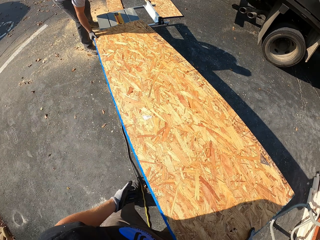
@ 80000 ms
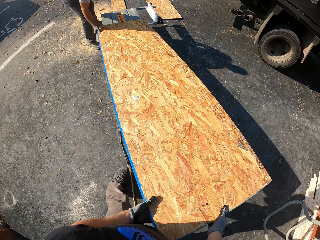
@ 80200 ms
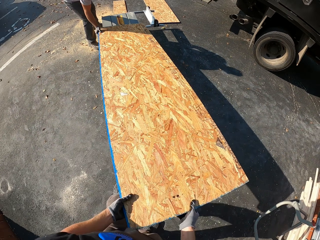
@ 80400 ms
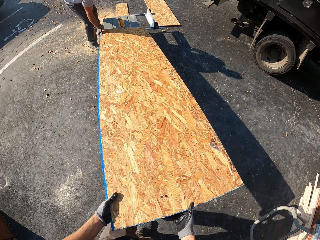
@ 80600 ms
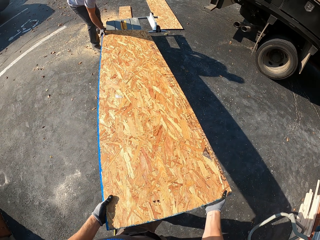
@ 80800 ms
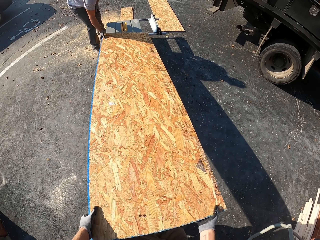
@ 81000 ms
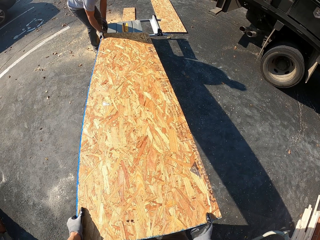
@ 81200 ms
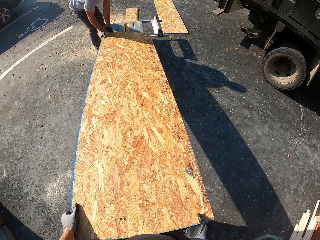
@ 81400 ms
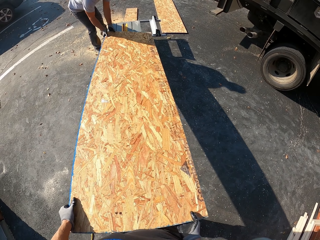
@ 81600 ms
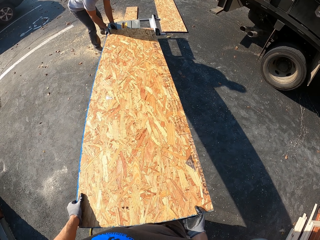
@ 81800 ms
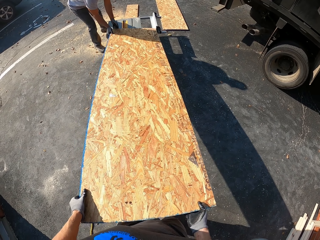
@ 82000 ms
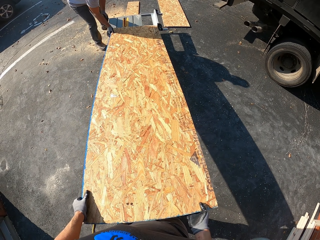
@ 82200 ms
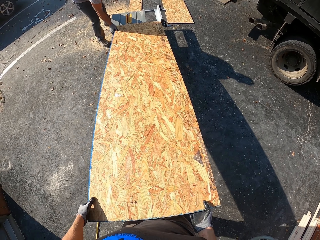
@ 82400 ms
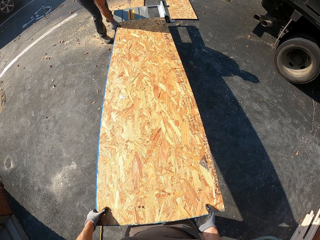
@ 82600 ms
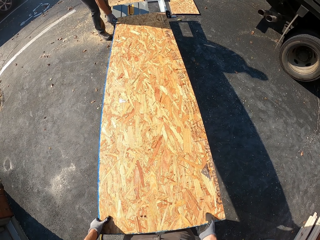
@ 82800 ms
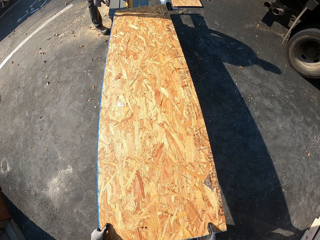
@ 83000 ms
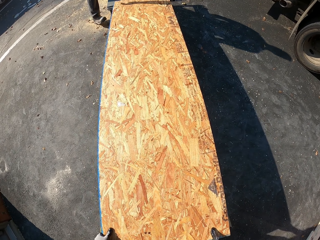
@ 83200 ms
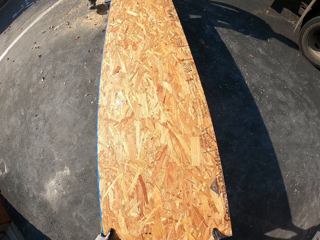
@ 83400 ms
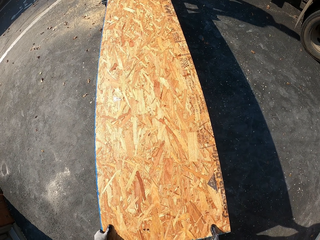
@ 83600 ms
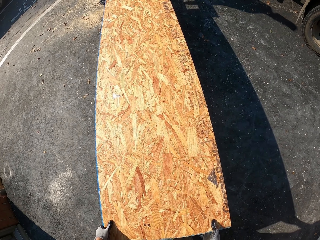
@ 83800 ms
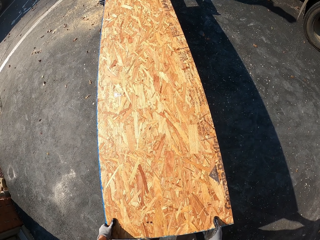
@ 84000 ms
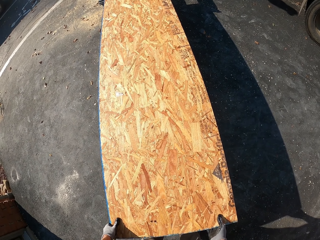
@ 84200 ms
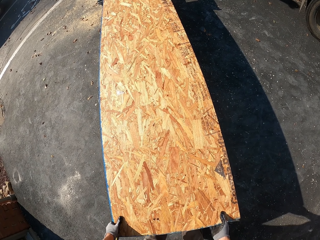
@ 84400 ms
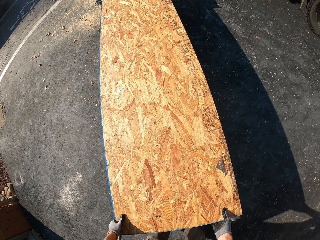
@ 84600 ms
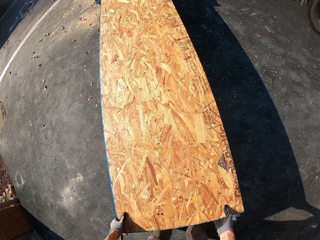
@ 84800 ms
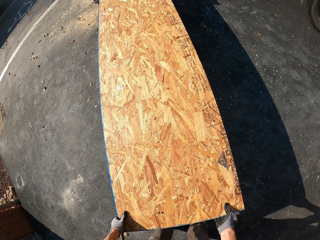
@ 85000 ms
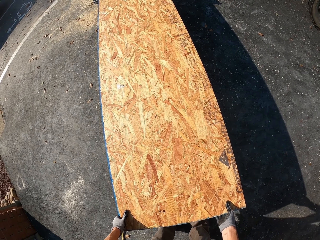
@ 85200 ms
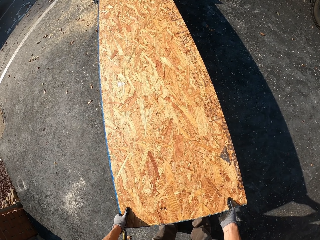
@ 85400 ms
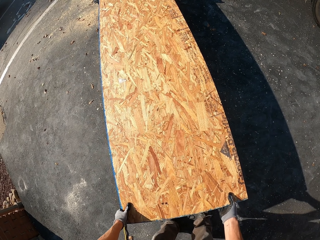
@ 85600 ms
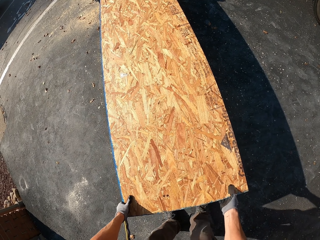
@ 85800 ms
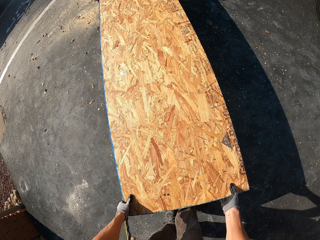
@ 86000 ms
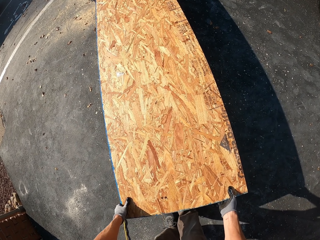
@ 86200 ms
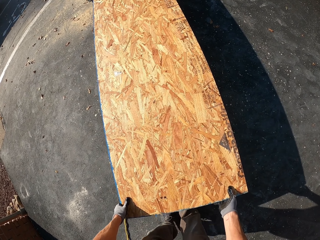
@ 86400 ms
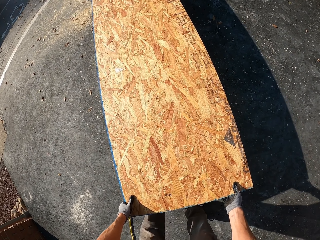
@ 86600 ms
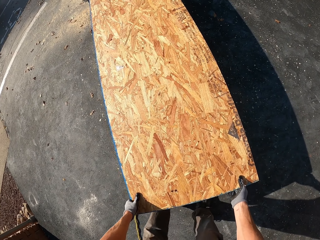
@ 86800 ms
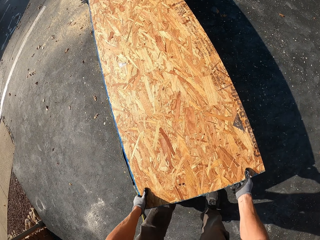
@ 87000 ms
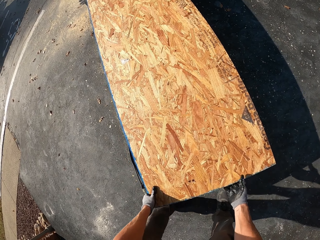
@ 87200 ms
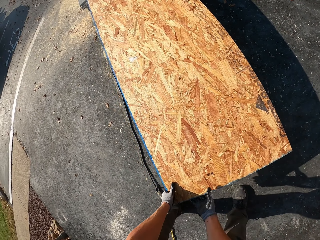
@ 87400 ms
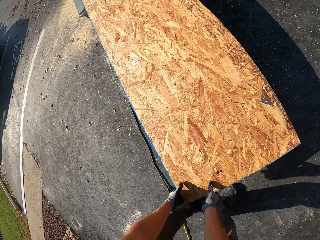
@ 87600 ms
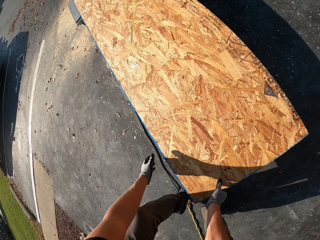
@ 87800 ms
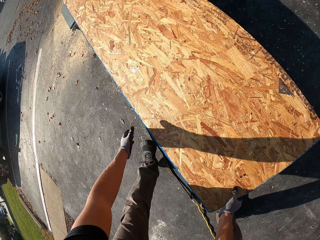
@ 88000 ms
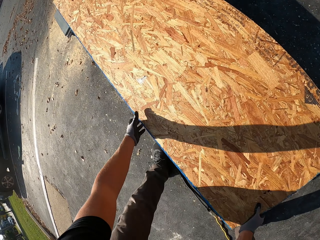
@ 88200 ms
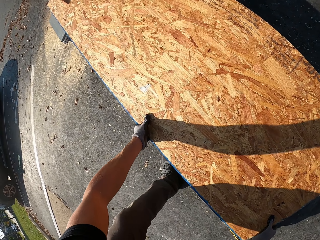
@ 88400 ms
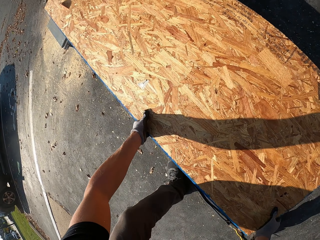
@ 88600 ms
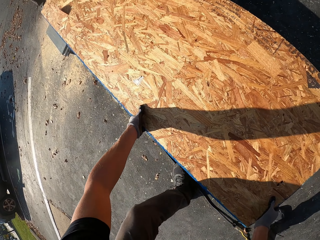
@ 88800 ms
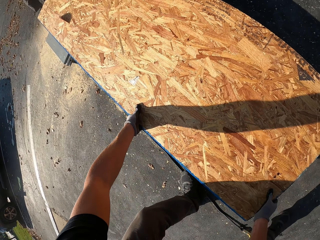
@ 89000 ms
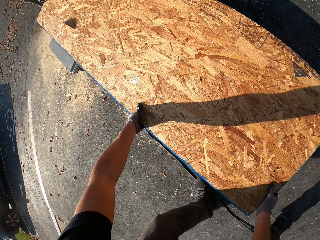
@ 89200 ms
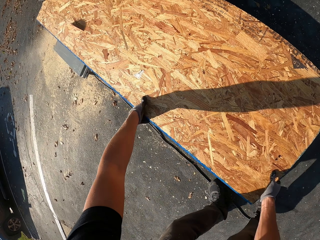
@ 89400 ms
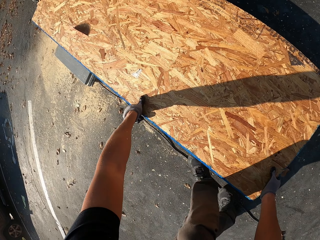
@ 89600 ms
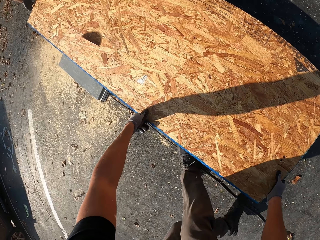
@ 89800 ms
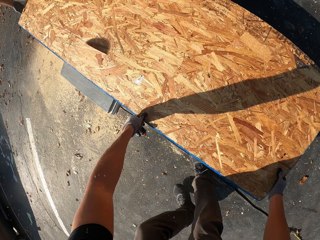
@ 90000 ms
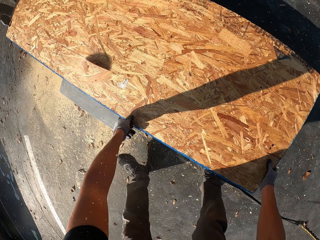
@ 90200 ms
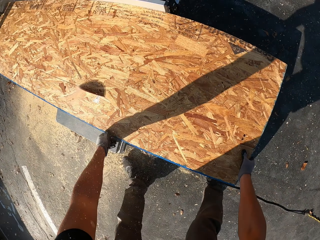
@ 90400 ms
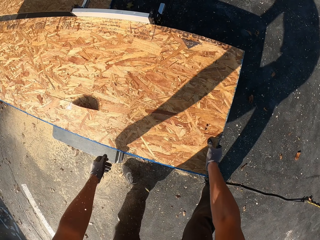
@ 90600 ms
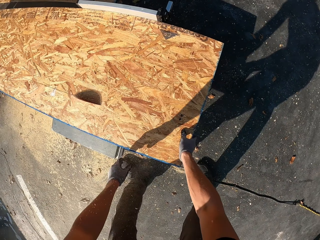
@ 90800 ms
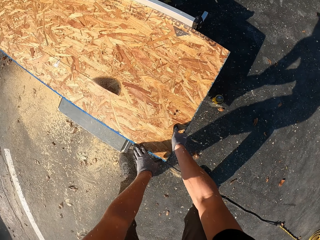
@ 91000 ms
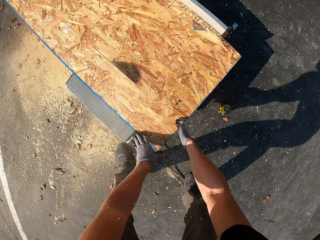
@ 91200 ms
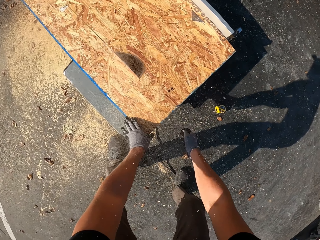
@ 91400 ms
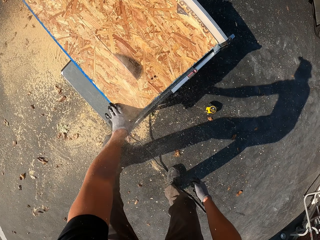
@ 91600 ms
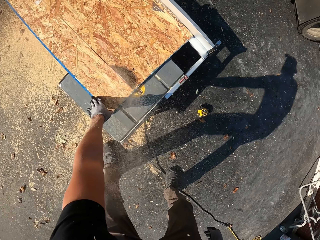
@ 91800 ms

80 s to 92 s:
A man bends down. The camera wearer pushes the board on the bench machine. The man holds the edge of the board. The camera wearer holds a wood. They cut through the board with the bench machine. They push the wood through the table wood cutter machine. They hold the edge of the board, move around, and push the wood through the table wood cutter machine.

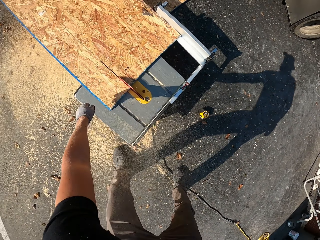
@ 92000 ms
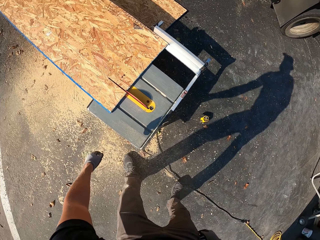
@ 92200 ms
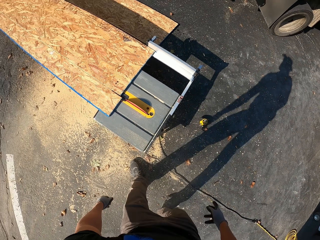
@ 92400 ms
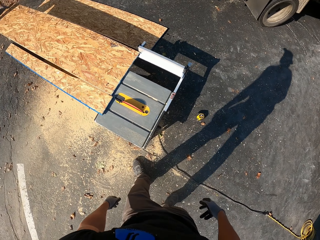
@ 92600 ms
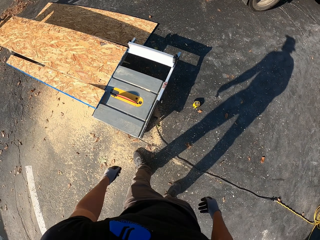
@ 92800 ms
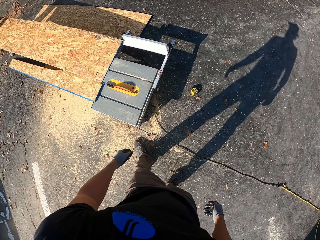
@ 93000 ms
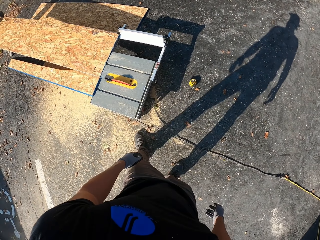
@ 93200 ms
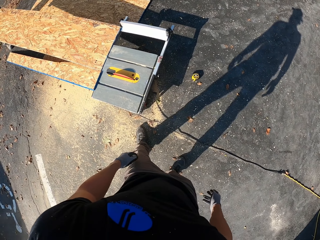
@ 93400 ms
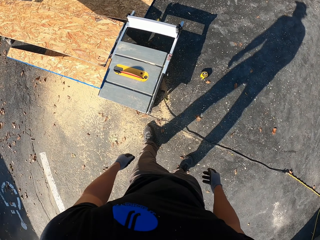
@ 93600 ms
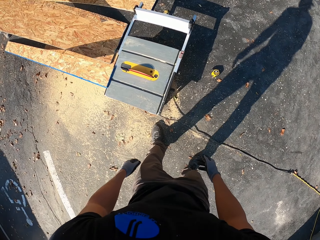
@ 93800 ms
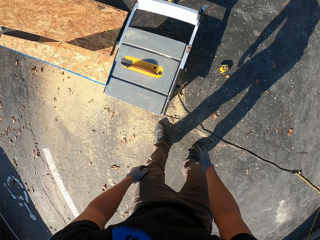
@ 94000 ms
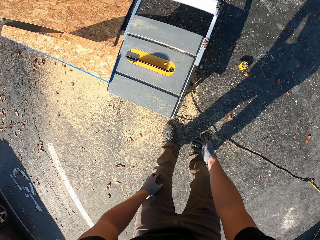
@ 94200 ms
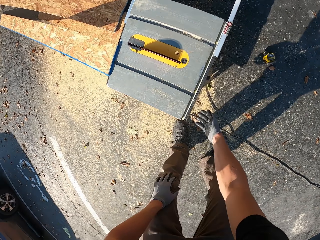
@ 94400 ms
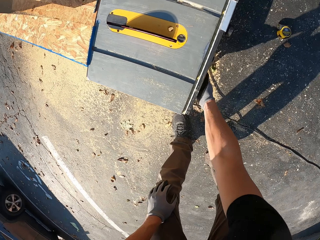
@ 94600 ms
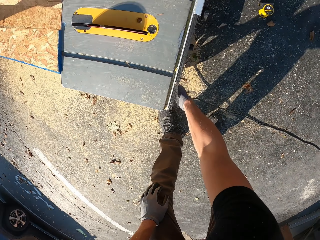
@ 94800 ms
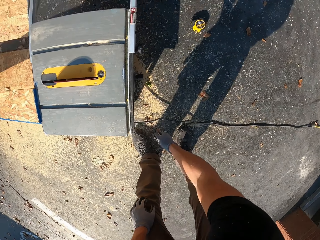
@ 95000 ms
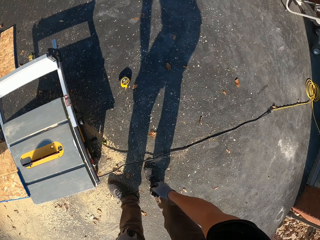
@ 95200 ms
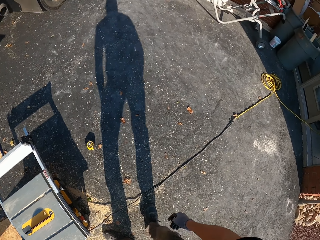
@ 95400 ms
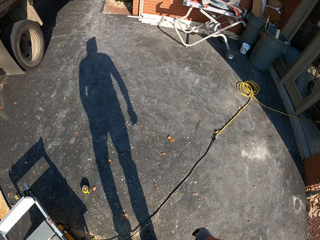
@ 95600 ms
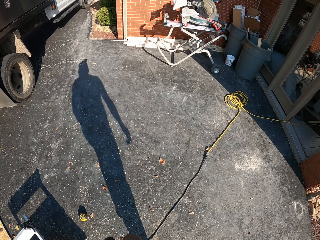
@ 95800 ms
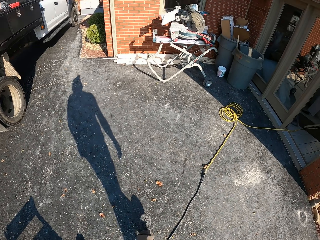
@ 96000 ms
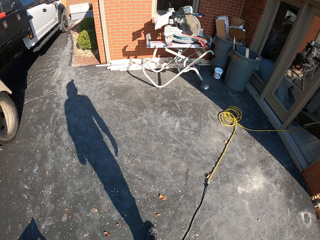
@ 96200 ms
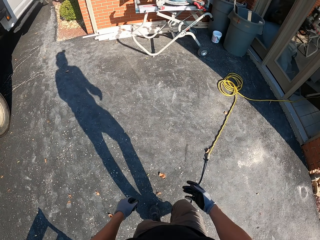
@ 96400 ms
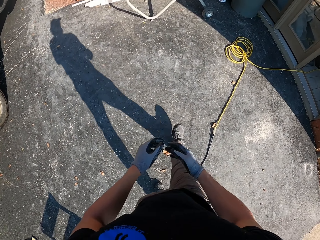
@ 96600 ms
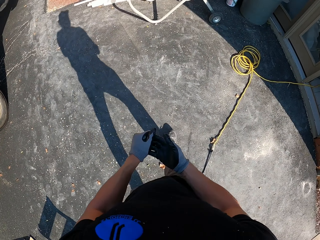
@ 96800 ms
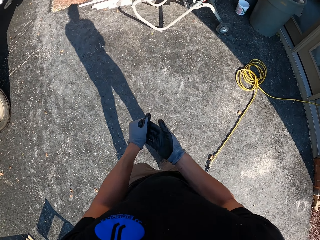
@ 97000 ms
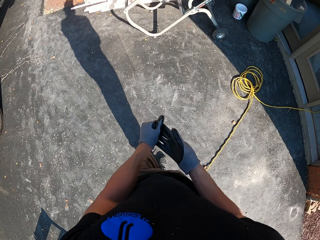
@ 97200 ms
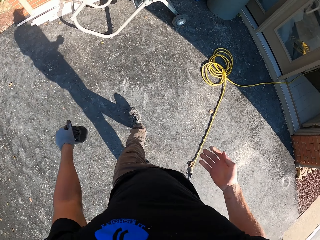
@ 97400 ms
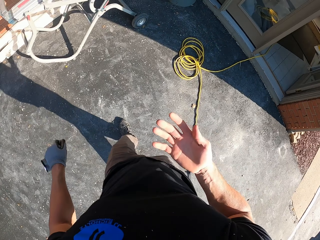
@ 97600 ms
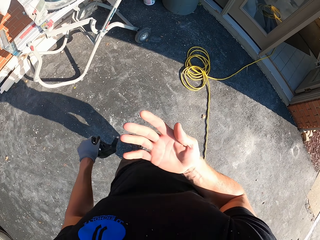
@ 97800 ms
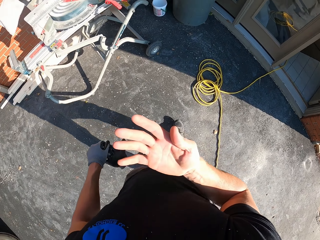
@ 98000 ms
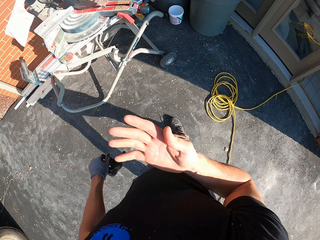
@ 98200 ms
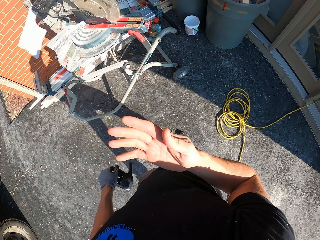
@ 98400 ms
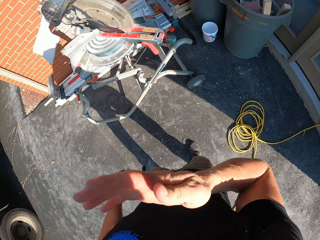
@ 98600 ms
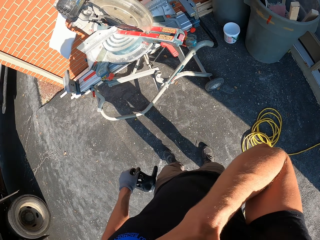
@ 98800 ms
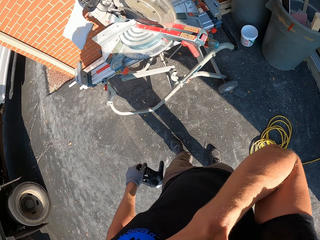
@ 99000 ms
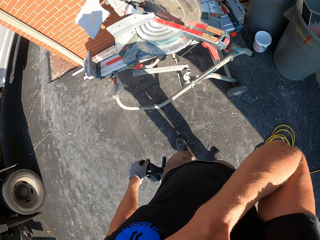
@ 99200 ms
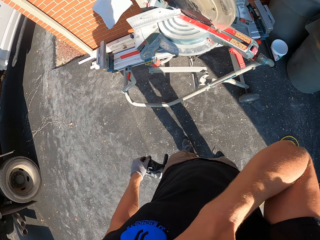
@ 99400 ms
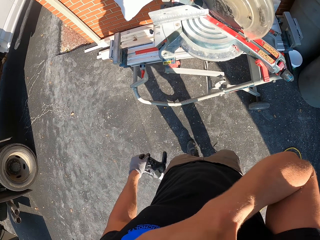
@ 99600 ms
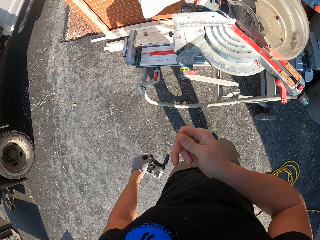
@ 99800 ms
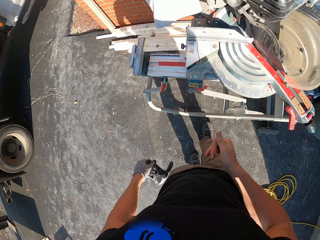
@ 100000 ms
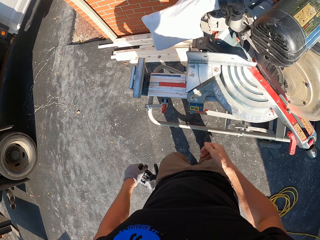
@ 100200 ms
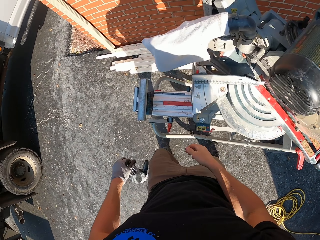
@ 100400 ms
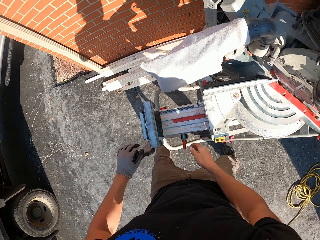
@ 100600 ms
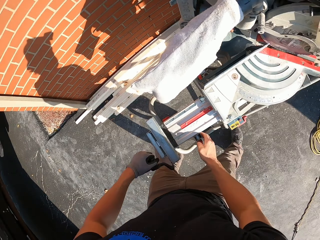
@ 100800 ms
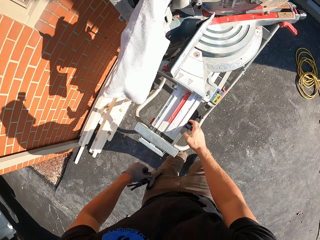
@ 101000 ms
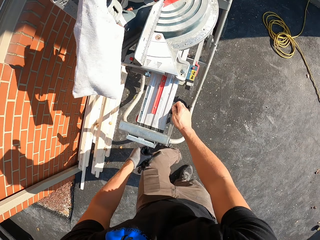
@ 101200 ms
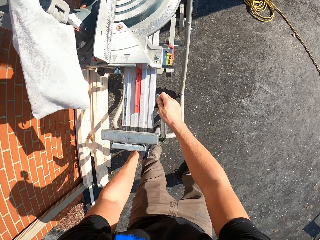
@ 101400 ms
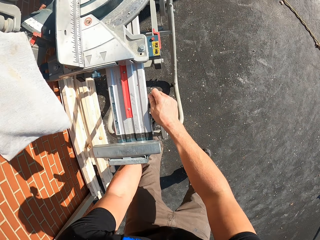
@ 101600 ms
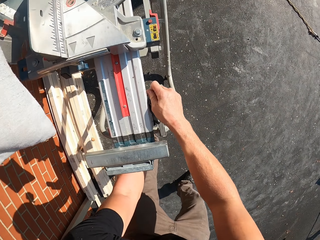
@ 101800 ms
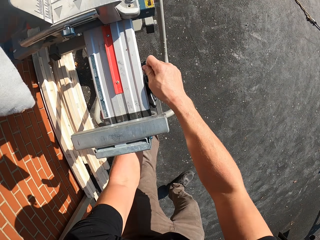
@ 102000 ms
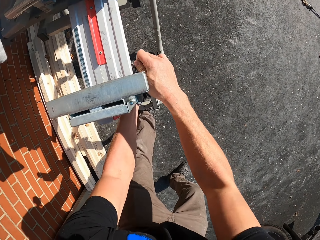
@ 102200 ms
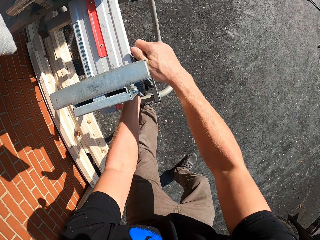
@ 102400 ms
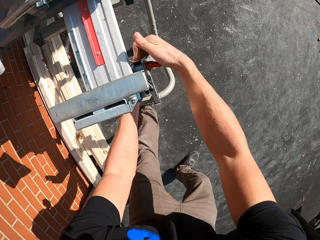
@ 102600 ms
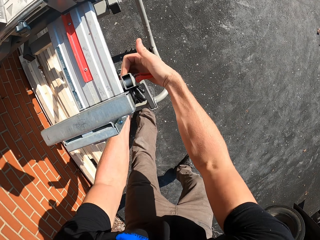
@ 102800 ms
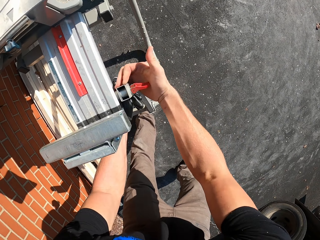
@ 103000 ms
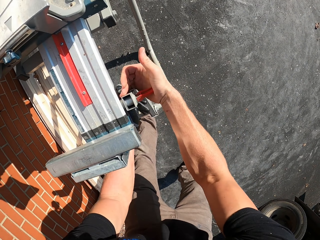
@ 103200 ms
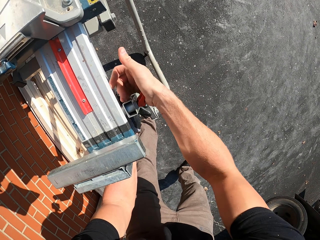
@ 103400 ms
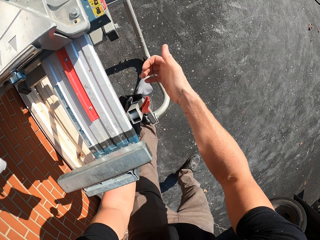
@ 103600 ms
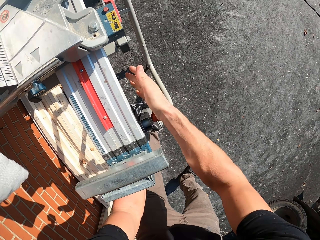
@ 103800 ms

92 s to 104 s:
A man holds the wood. The camera wearer looks at the board. He bends down, switches off the bench machine, turns to the side, and walks around the compound. He removes the gloves. He looks at his hands. He touches the face with the hands. He walks around. He holds the knob of the circular saw.
